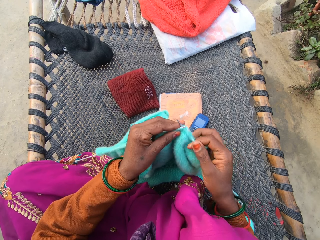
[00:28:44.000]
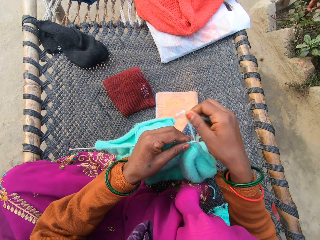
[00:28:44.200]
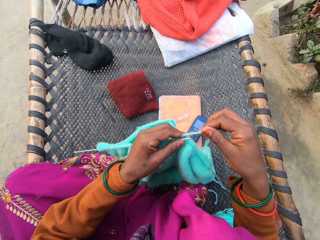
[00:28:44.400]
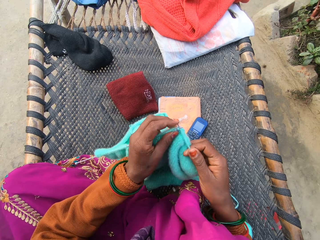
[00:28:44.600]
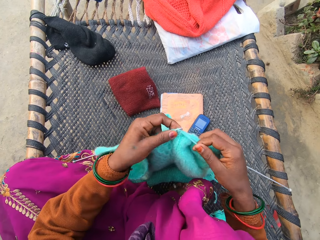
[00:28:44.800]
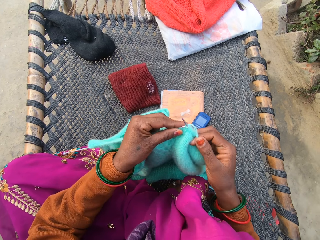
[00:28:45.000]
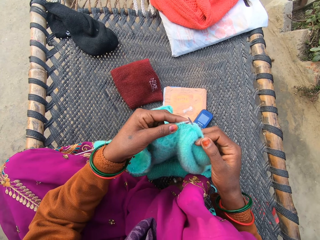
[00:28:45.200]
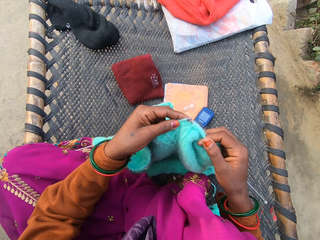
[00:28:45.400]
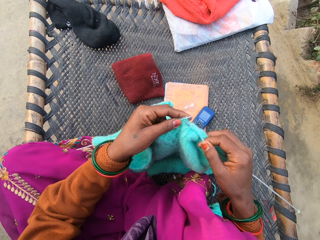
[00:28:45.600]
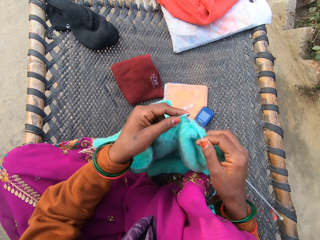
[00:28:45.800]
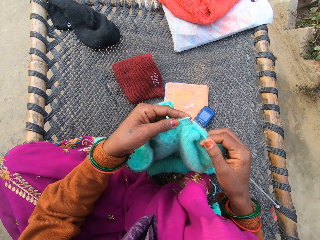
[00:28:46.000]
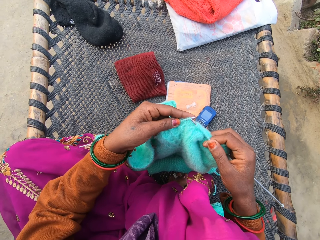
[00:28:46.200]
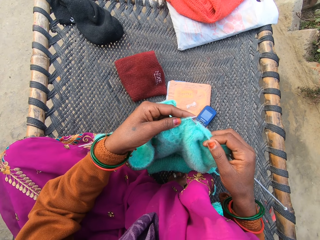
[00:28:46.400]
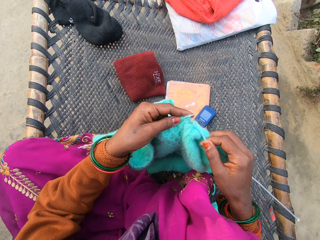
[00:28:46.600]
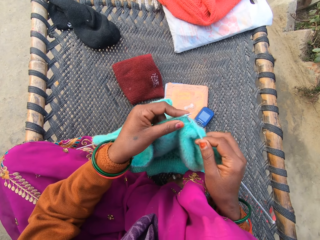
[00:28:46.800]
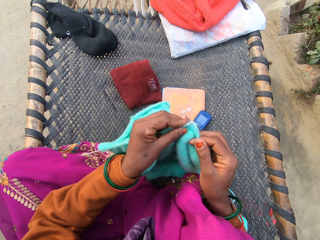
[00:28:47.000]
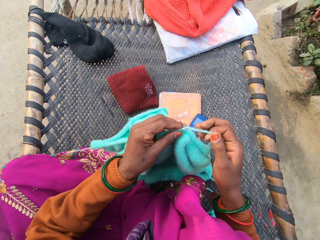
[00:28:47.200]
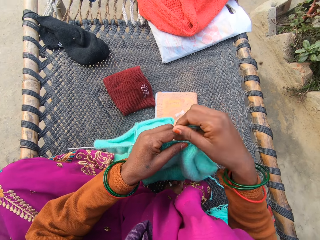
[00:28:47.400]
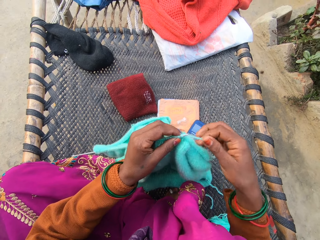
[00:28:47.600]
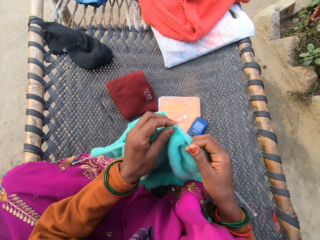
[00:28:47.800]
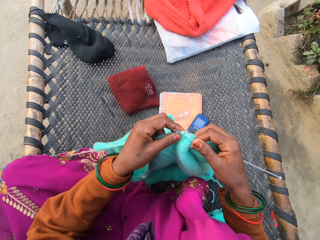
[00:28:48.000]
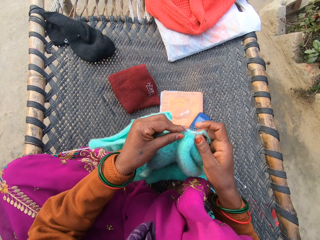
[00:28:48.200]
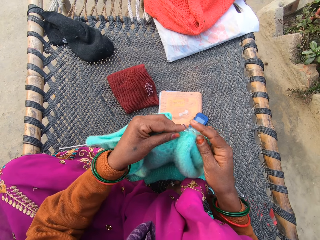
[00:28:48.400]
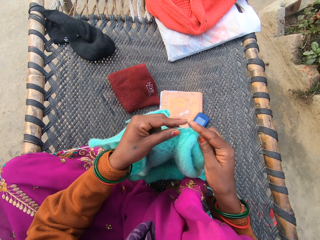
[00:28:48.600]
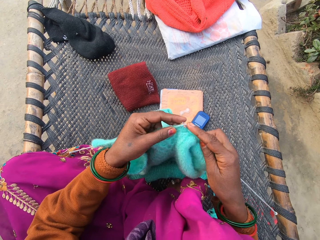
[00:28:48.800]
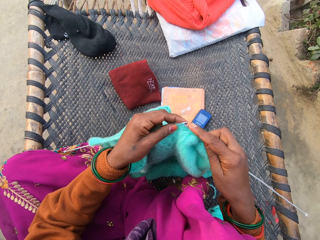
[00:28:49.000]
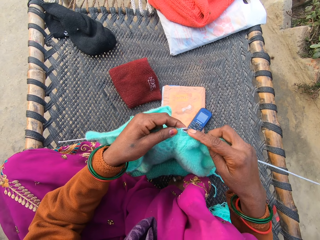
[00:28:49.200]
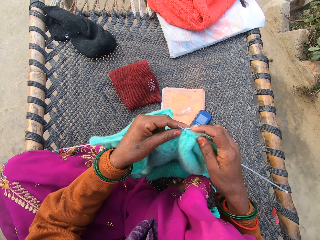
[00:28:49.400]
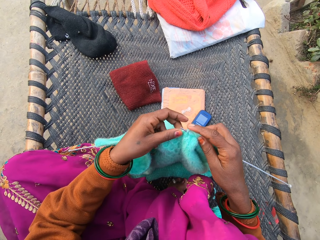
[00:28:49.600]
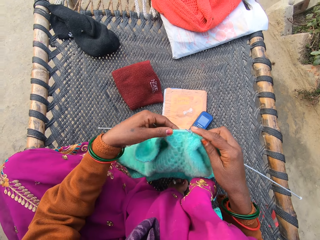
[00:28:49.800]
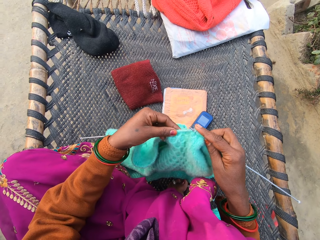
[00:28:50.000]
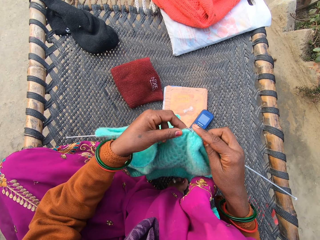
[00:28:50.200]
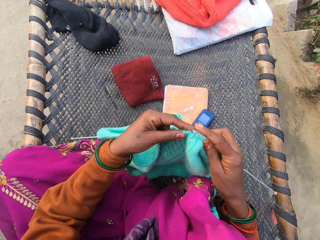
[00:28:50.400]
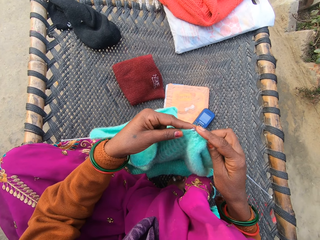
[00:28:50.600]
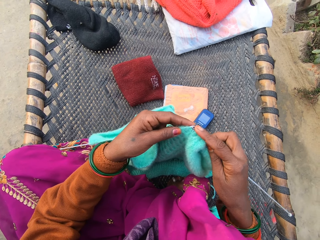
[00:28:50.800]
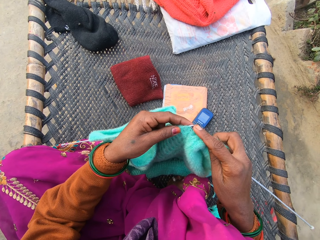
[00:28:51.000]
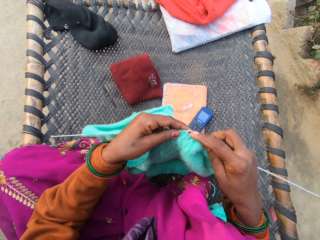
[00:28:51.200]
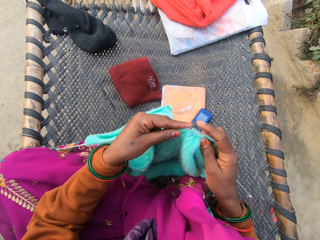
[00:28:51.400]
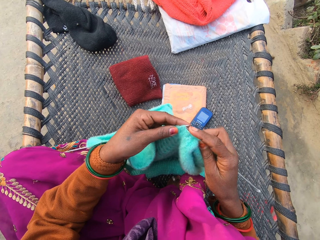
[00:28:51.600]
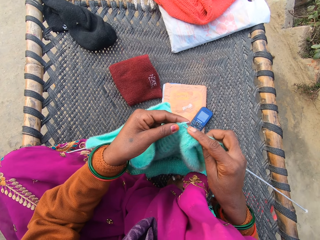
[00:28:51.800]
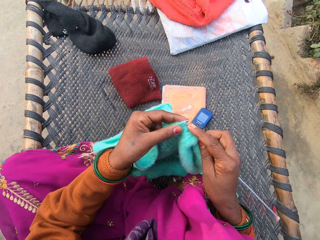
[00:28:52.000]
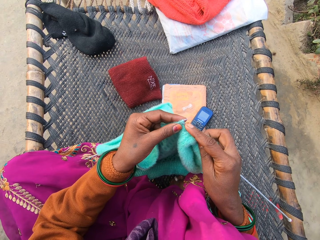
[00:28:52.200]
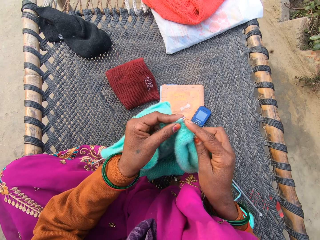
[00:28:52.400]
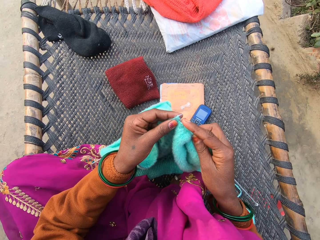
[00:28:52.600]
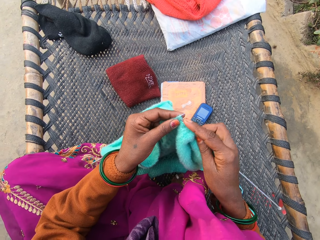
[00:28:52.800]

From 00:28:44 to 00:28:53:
The camera wearer knits using a needle. They fold a thread around the needle. They knit using the needle. They fold the thread around the needle. They knit using the needle.

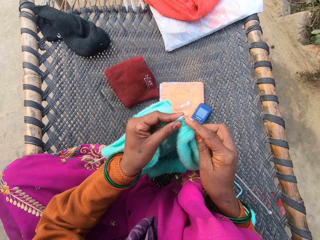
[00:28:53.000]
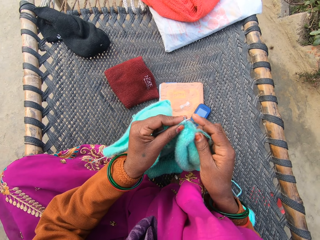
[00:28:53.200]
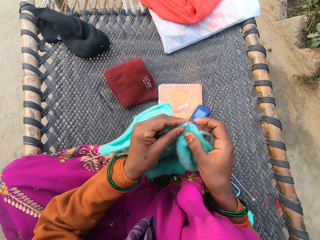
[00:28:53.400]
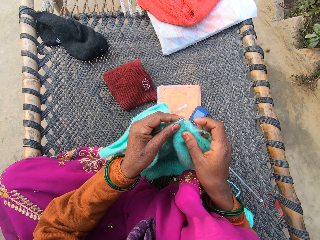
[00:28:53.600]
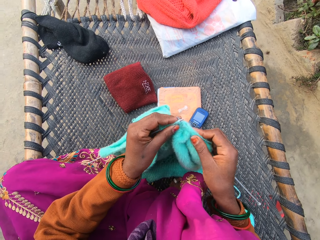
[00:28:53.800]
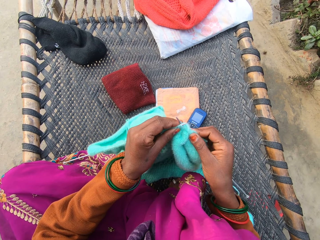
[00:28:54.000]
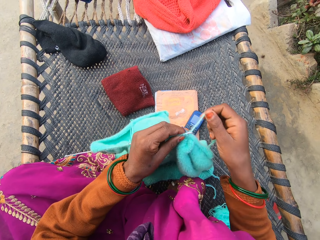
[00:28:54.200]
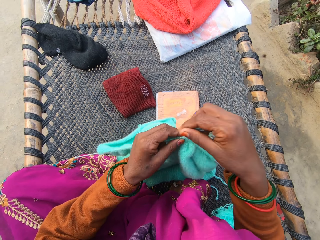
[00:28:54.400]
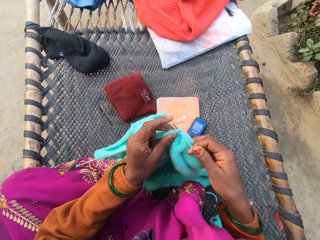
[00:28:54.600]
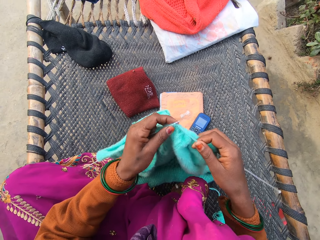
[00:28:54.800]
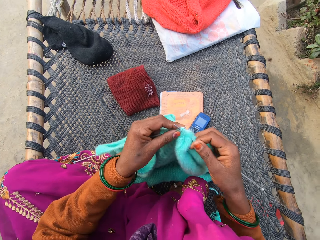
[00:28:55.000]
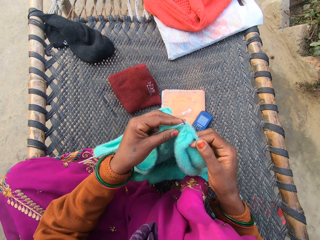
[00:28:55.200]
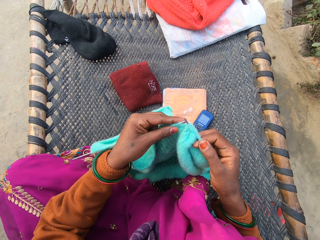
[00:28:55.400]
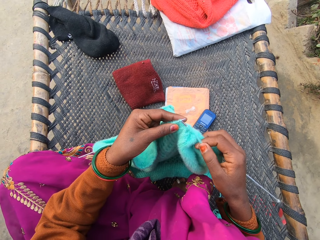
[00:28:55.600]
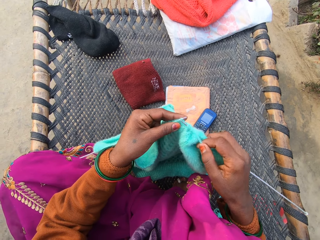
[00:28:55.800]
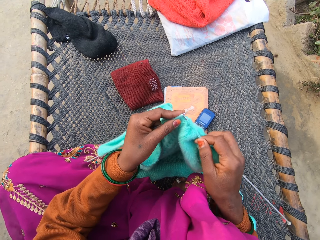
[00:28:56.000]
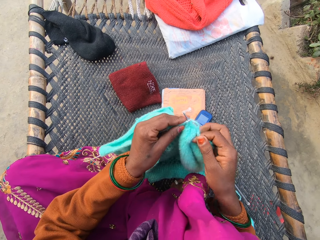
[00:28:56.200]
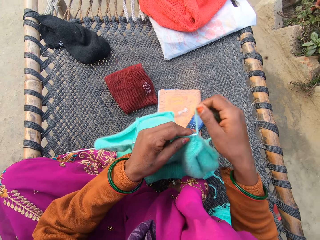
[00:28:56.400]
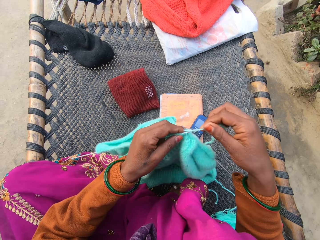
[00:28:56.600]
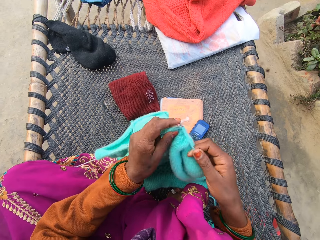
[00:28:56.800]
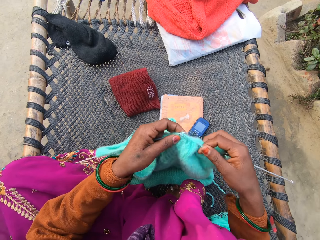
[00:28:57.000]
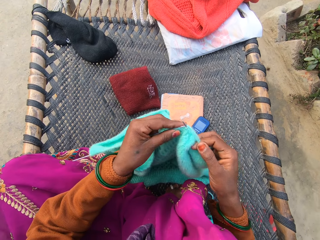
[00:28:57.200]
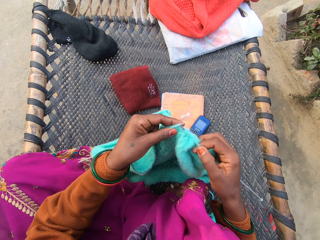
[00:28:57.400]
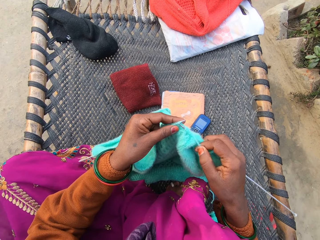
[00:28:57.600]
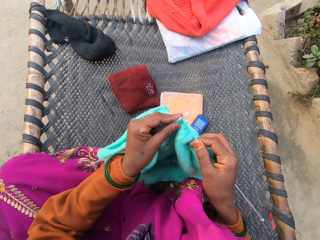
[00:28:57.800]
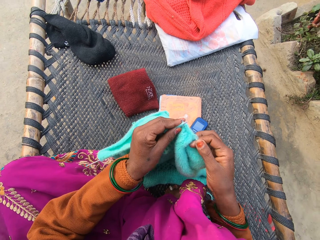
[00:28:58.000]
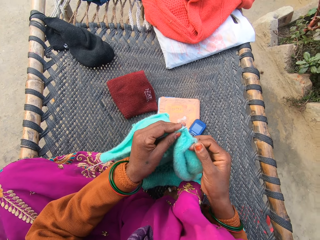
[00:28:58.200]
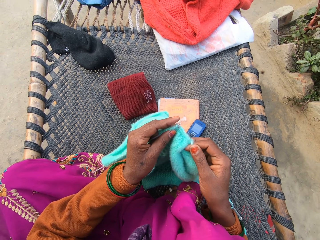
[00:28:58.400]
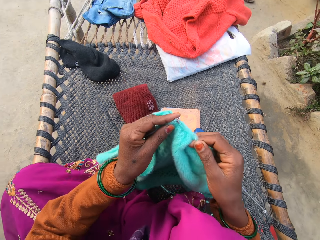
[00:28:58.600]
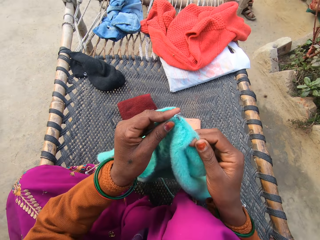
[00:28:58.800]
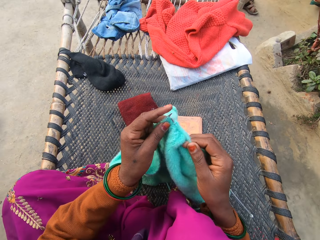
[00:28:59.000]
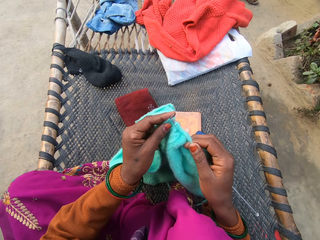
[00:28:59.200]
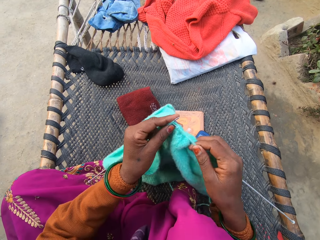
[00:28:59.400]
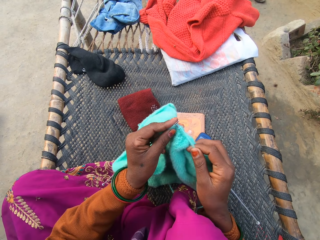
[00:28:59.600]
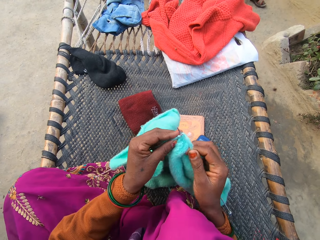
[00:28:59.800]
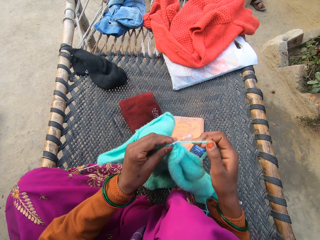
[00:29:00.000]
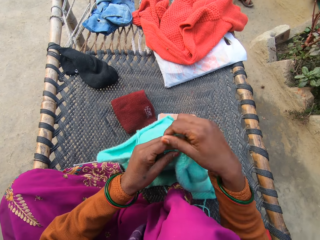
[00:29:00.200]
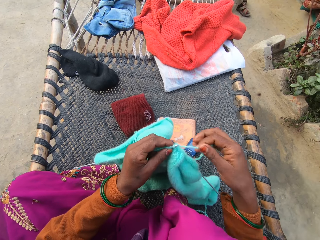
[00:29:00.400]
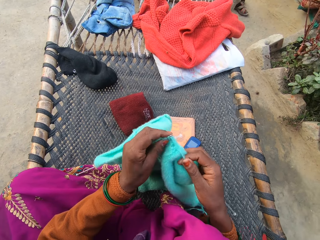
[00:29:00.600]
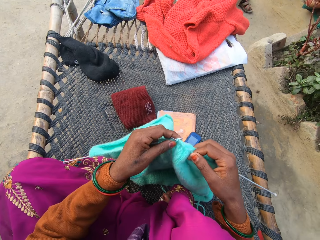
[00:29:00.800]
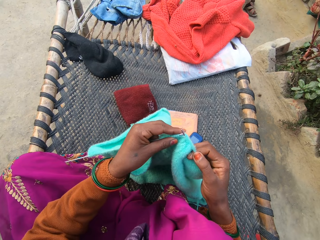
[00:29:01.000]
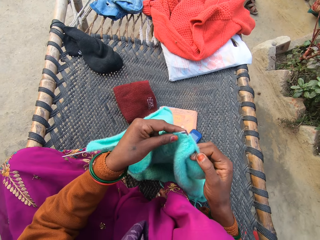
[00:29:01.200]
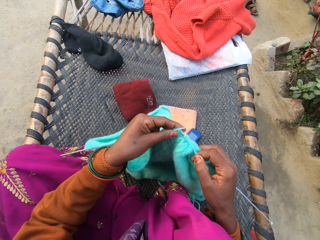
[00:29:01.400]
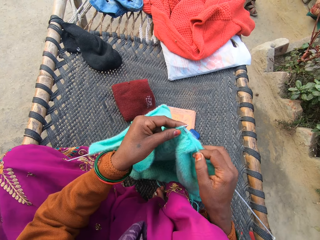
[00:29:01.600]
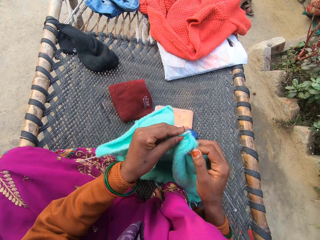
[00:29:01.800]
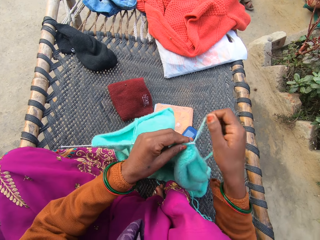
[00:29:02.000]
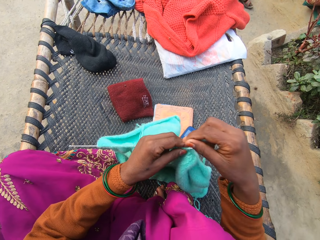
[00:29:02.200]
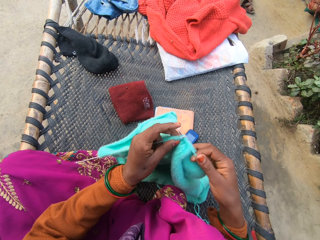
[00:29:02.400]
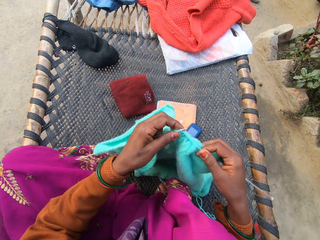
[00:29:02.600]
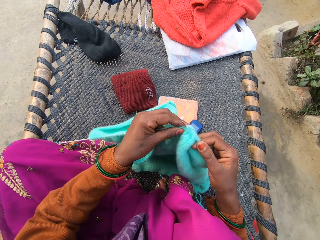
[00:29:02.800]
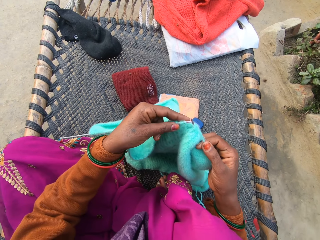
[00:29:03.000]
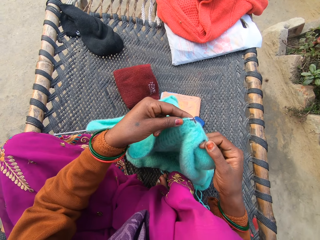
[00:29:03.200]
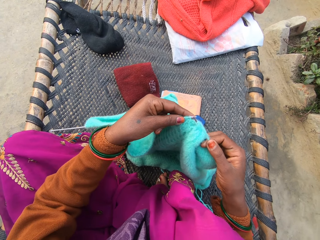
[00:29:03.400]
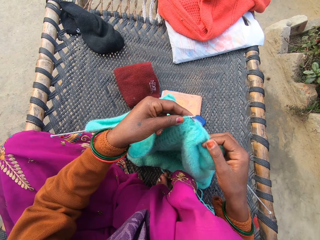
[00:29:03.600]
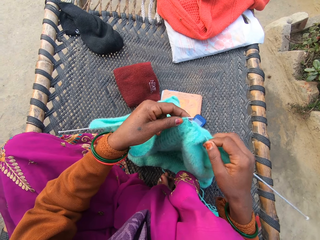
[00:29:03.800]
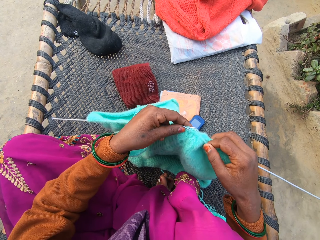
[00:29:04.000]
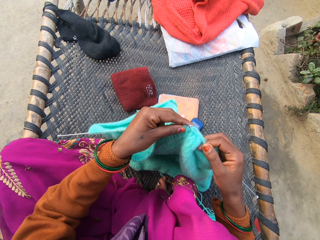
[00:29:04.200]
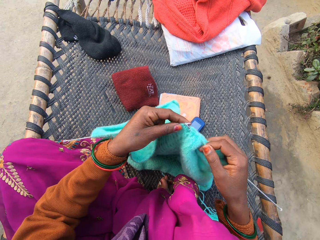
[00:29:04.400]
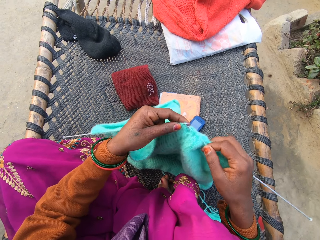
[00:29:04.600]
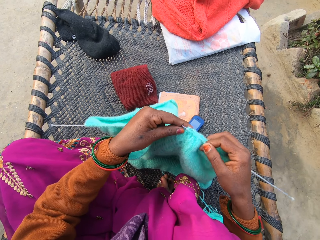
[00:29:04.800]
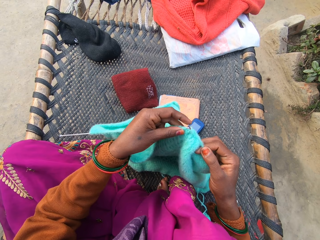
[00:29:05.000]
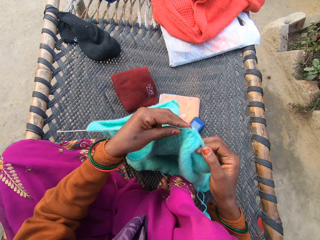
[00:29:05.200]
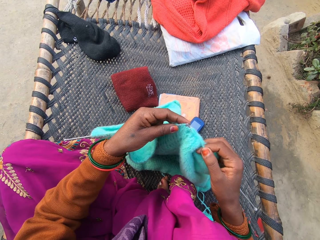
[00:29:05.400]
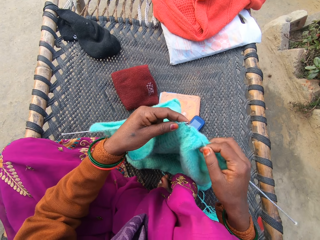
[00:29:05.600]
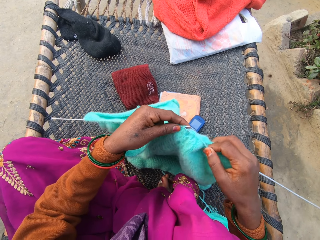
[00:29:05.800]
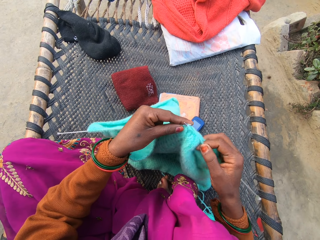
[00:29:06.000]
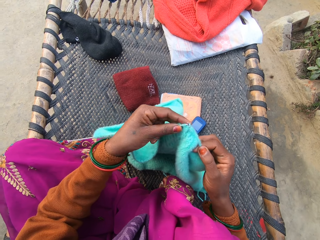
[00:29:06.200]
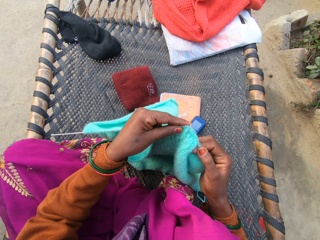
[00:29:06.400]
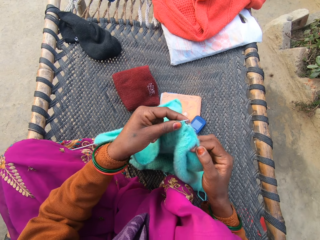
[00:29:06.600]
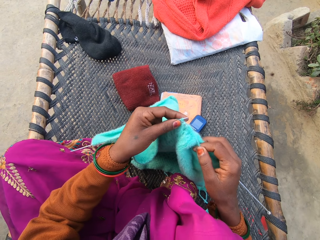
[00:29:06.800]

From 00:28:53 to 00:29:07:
The camera wearer knits using a needle. They fold a thread around the needle. They knit using the needle. They fold the thread around the needle. They knit using the needle. They fold the thread around the needle. They knit using the needle. They fold the thread around the needle. They knit using the needle. They knit using the needle again.
